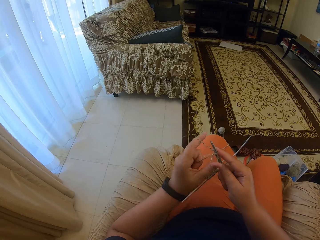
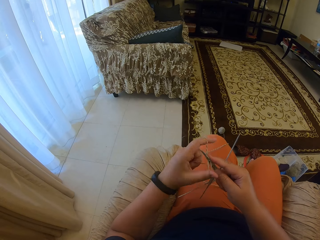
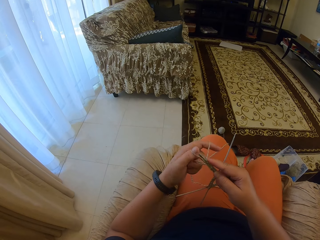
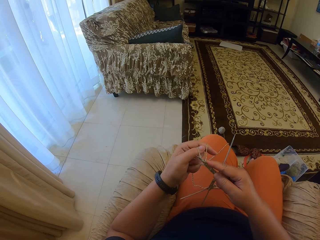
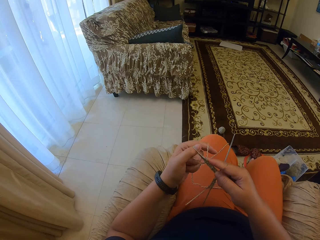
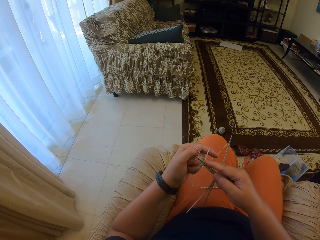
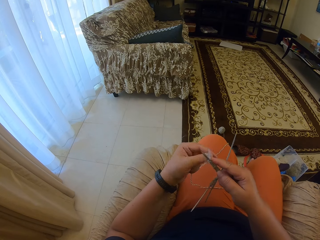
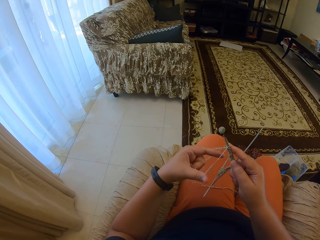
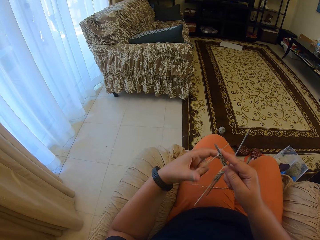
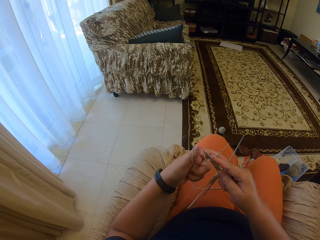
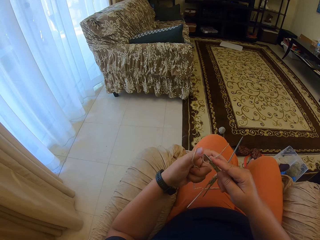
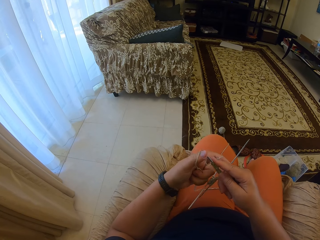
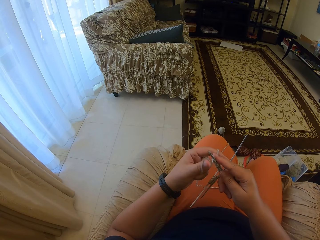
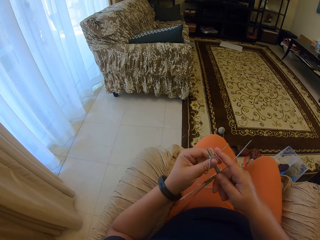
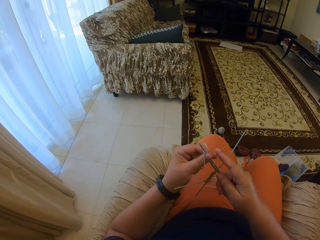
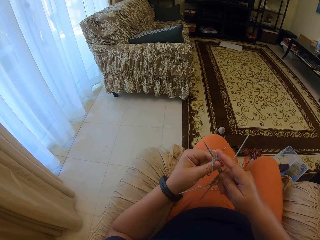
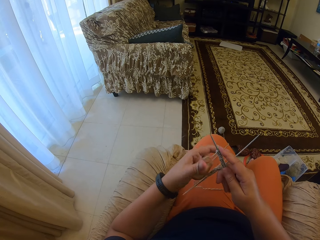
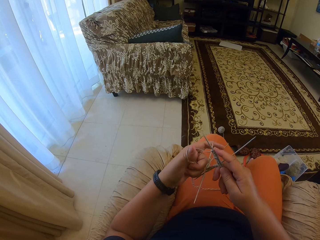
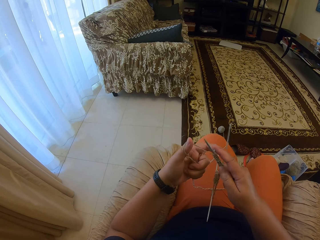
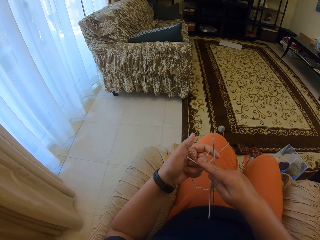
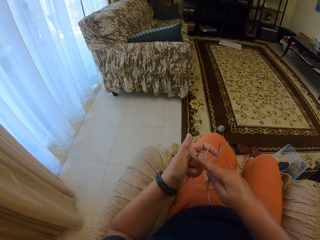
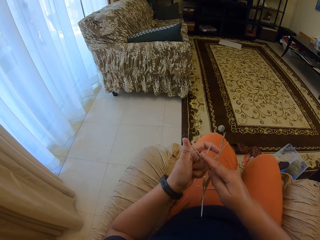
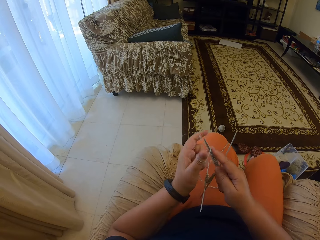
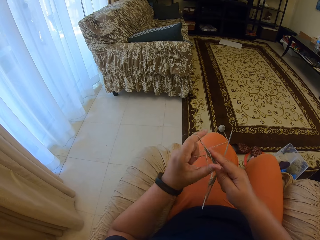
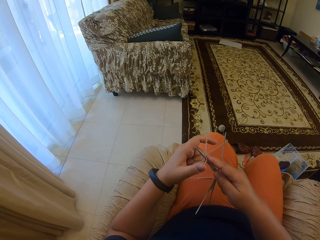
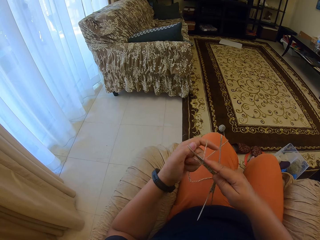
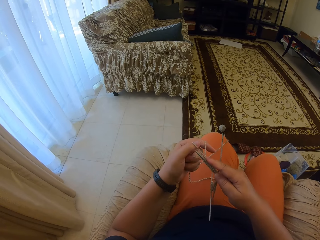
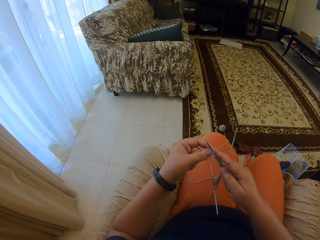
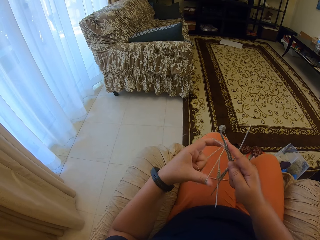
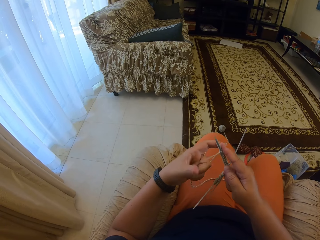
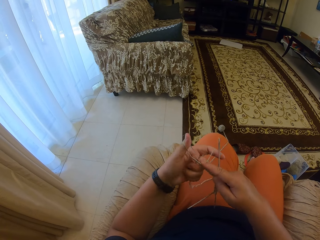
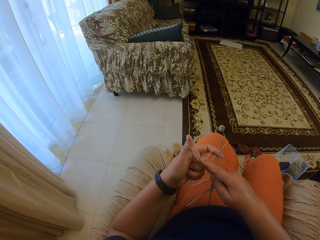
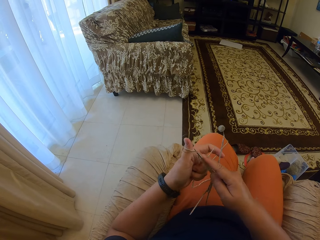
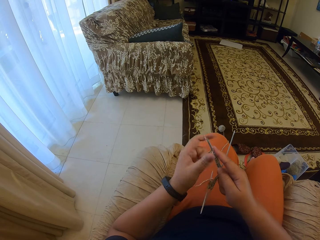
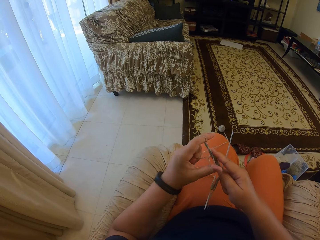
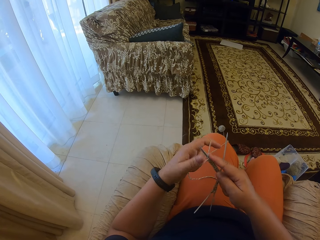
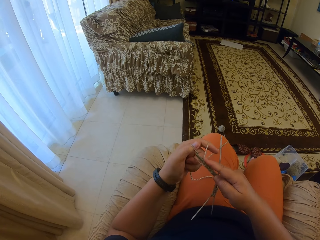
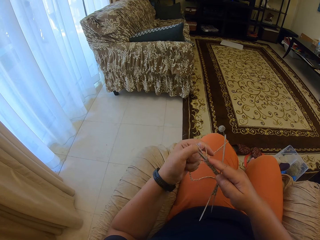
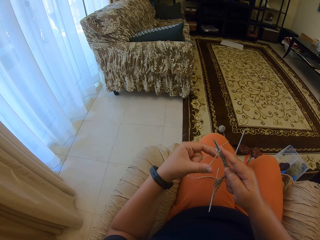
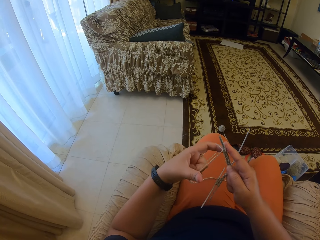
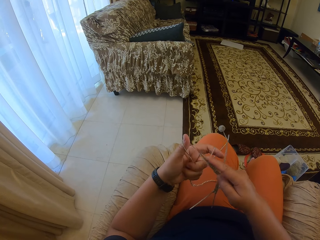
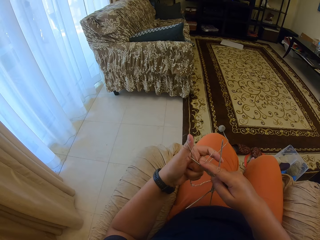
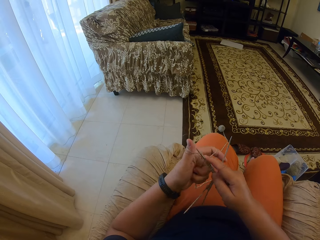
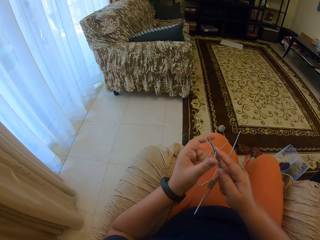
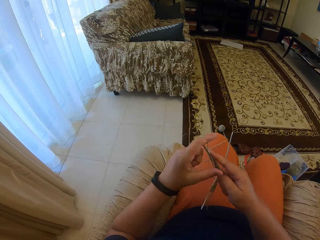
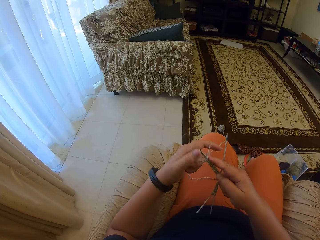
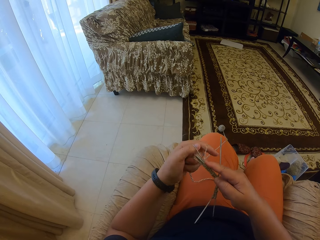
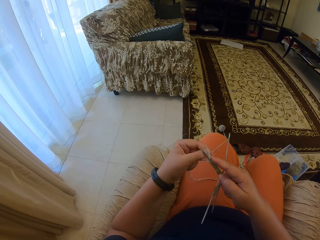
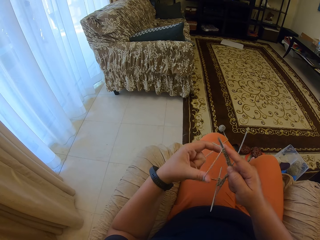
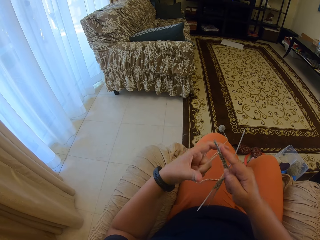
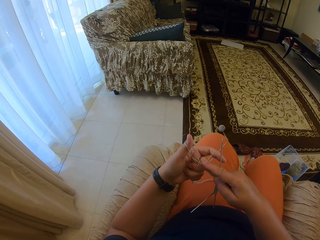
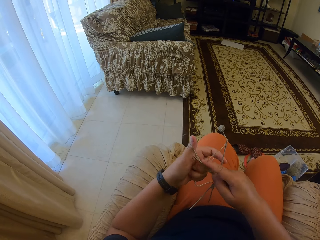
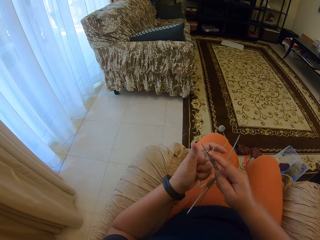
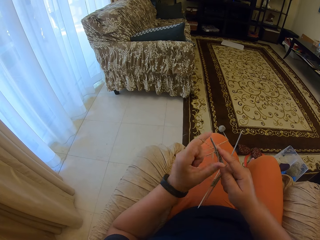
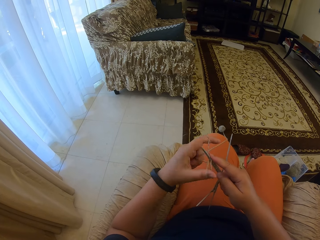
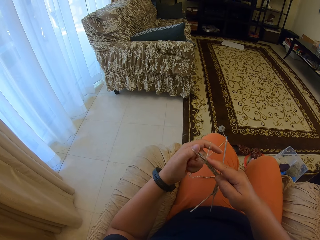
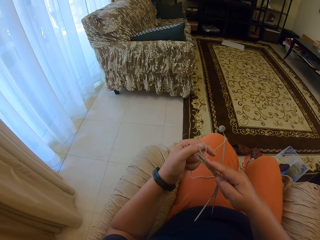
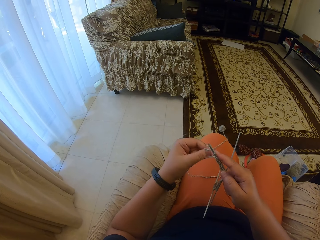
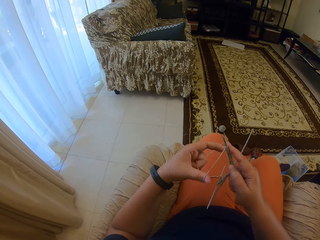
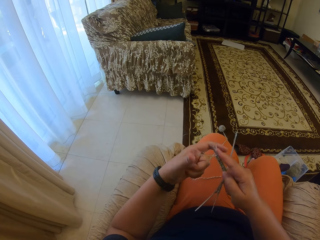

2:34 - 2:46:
The camera wearer adjusts the knitting needles. They knit the fabric.

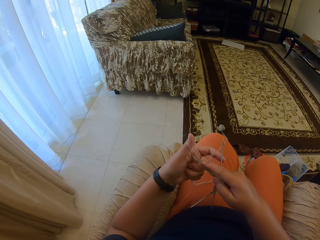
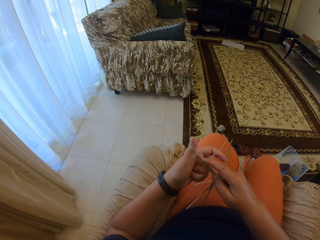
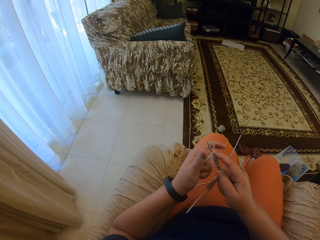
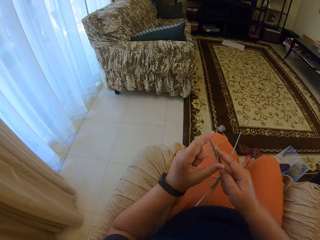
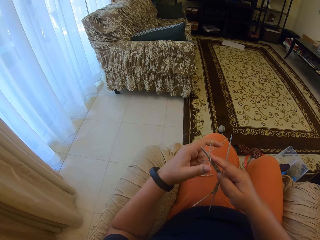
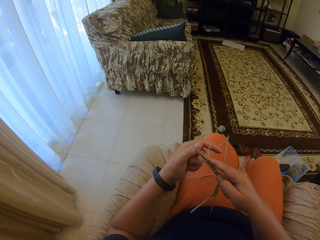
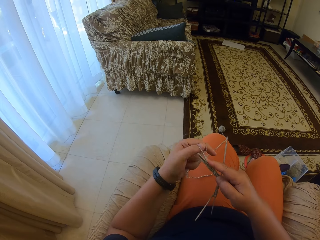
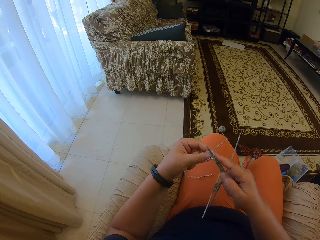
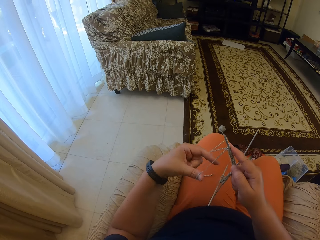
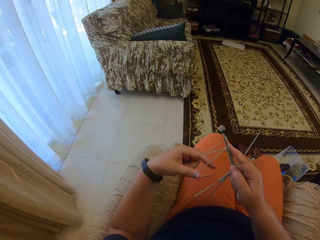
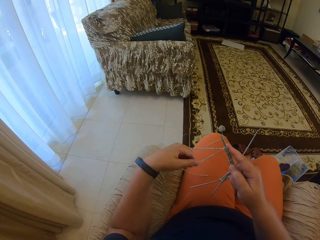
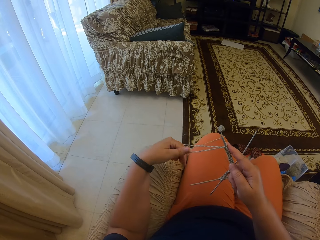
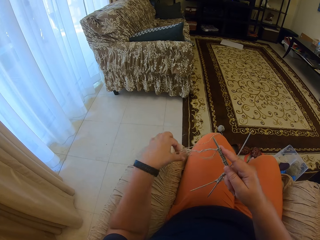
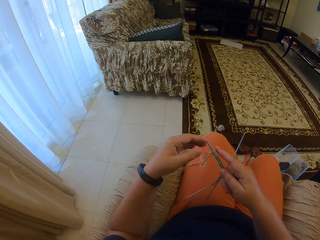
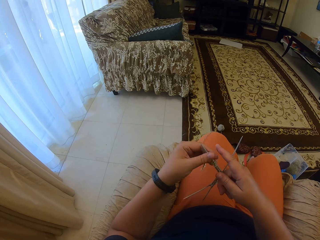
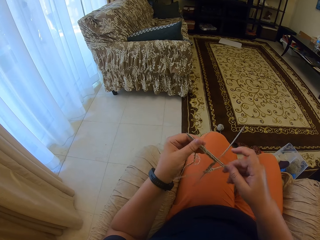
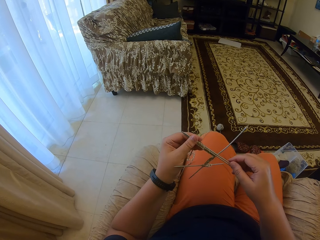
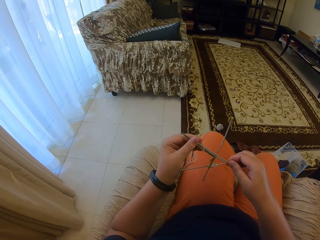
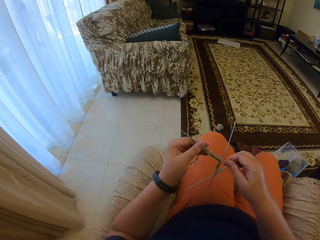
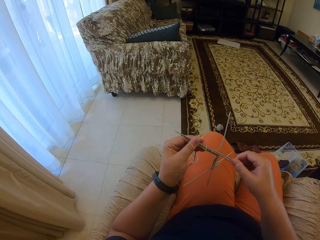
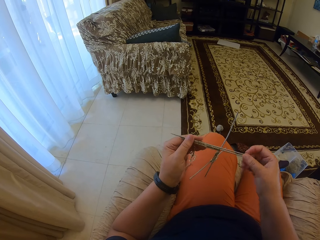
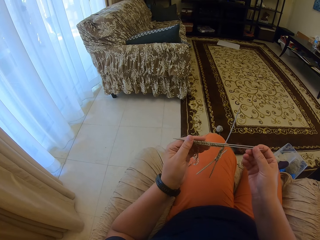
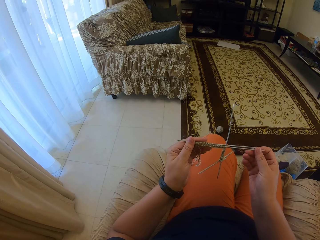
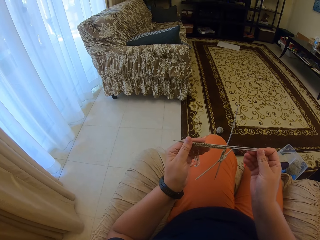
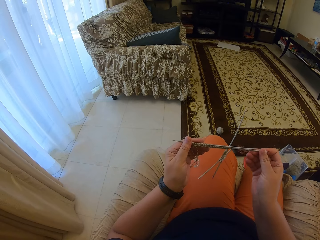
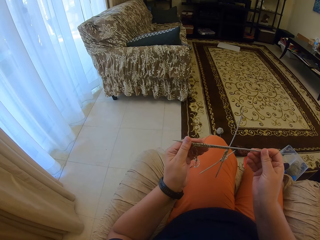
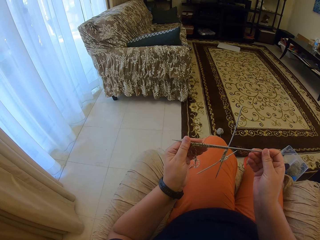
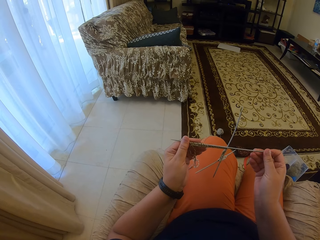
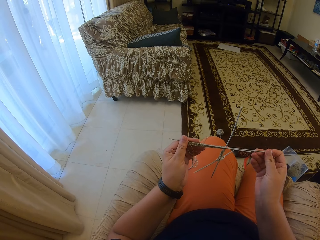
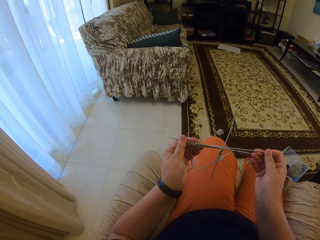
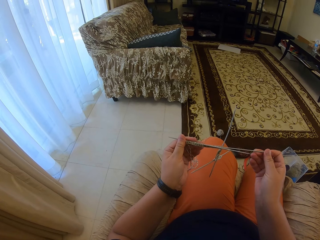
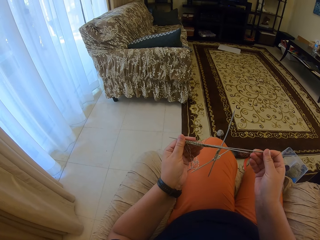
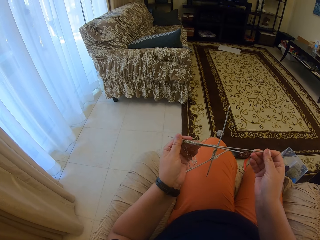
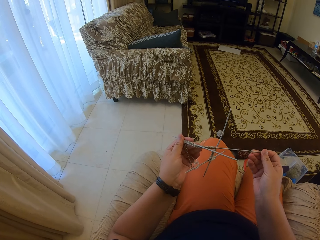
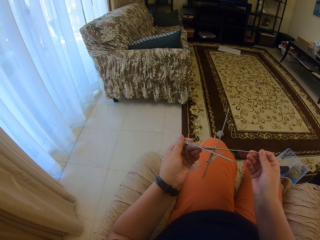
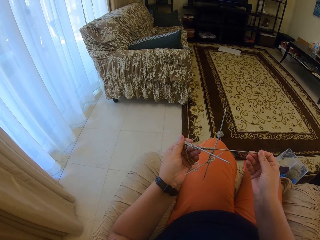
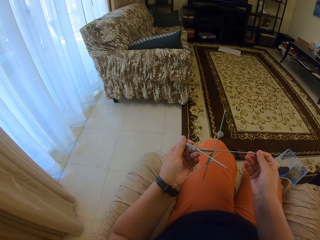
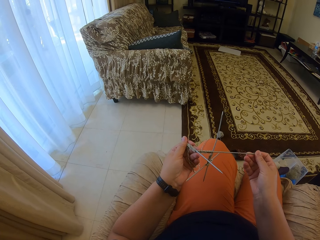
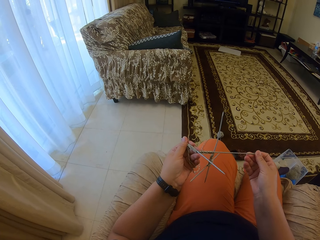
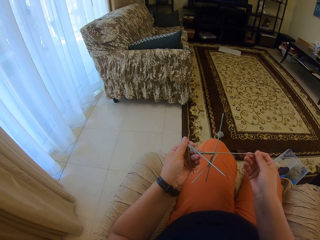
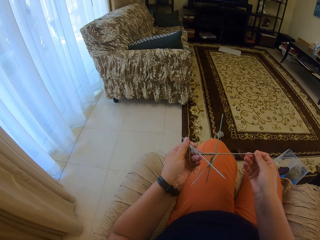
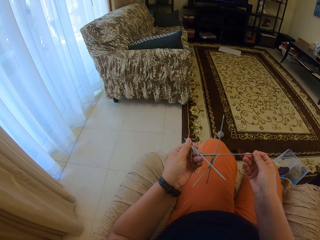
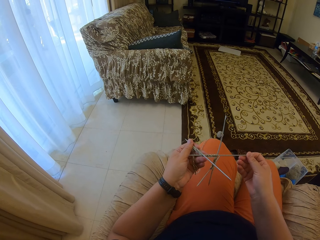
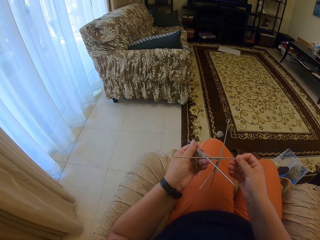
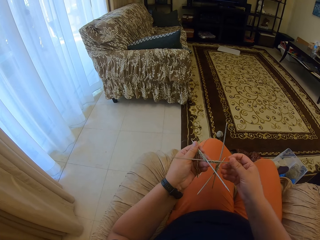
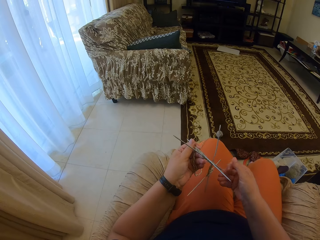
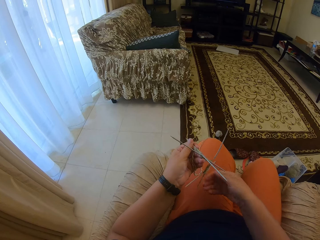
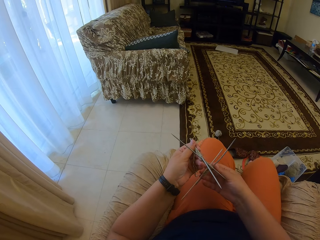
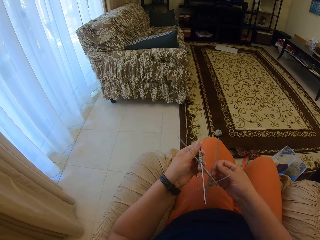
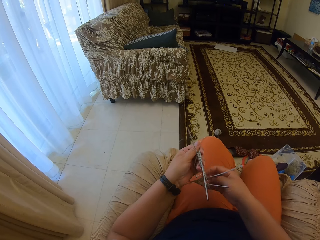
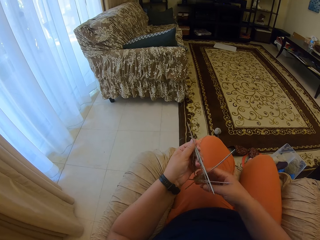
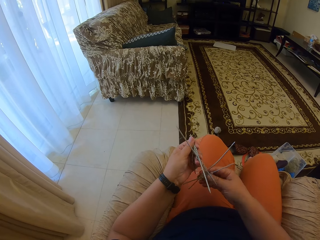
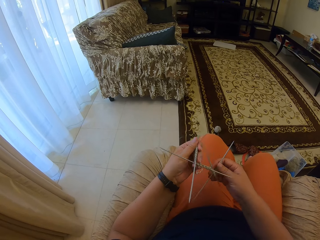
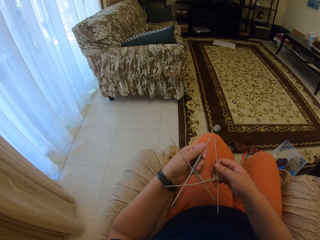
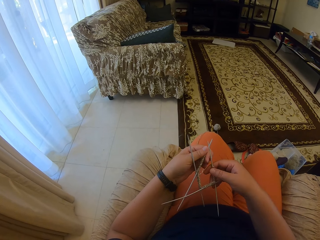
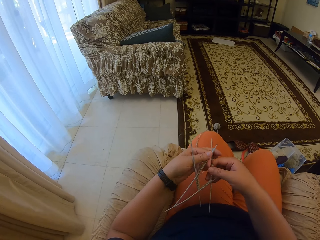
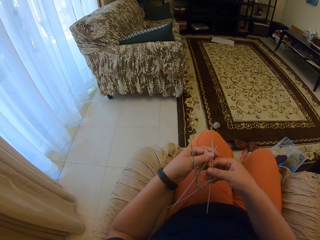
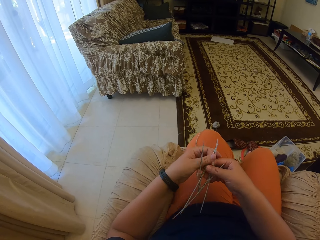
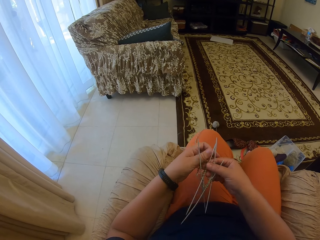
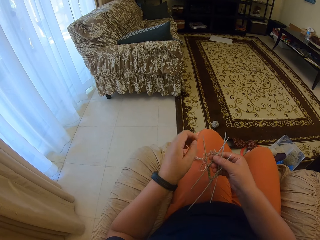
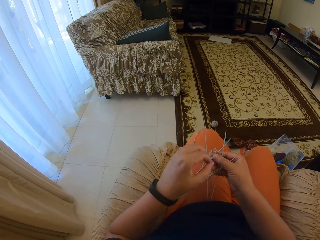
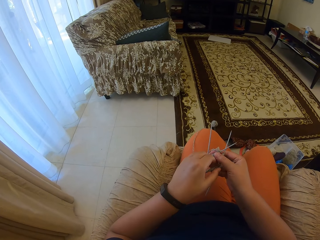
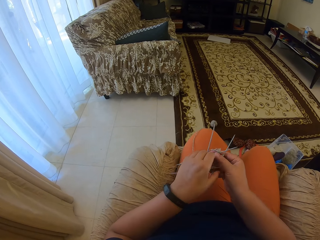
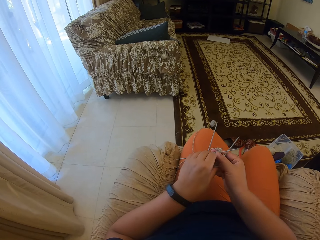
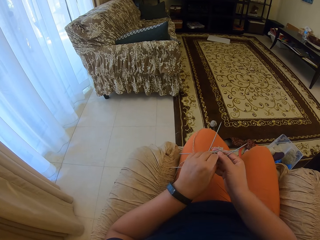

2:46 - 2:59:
The camera wearer stretches the knitting thread. They adjust the knitting needle. They hold the knitting needles well.
